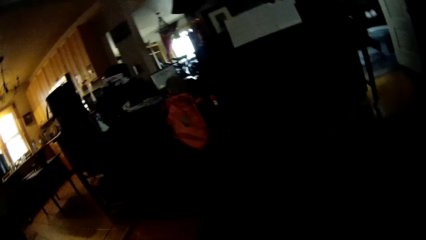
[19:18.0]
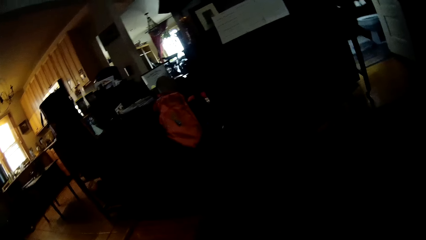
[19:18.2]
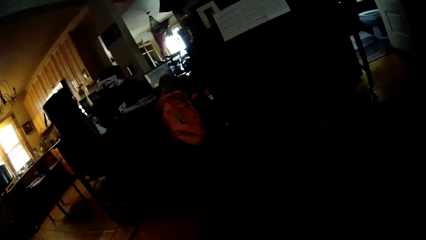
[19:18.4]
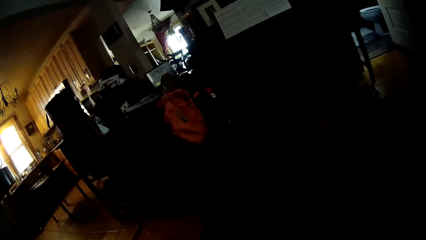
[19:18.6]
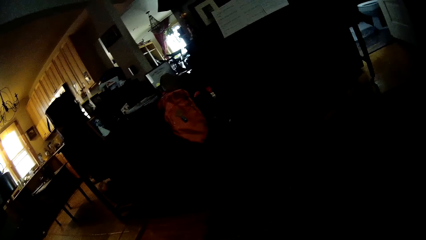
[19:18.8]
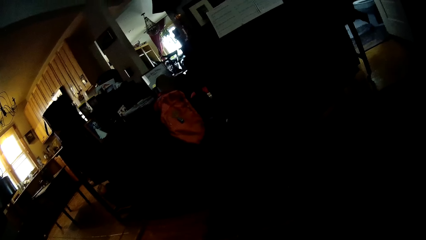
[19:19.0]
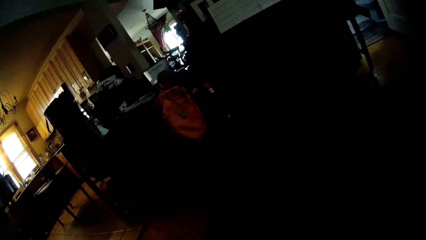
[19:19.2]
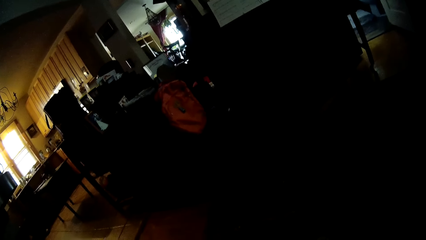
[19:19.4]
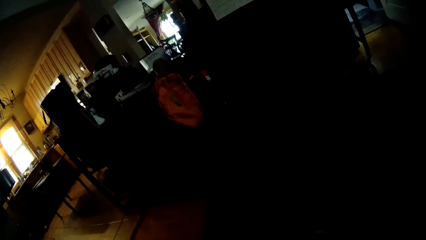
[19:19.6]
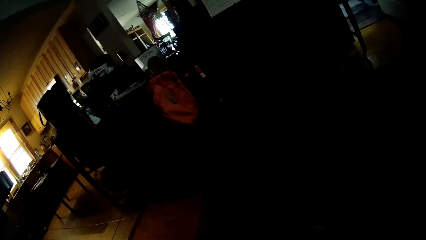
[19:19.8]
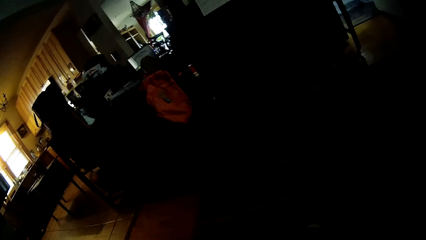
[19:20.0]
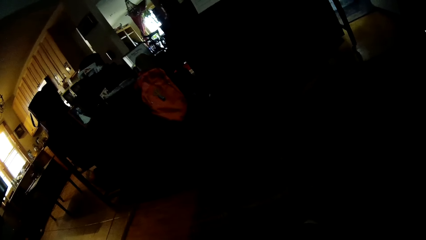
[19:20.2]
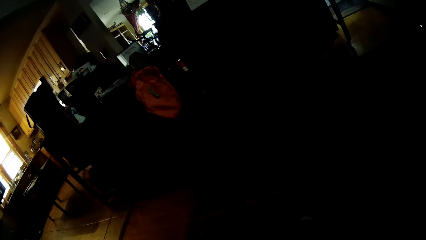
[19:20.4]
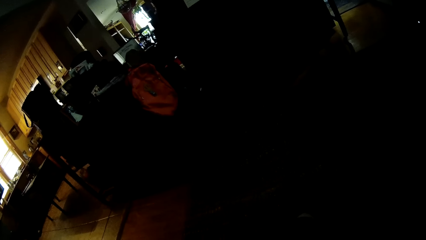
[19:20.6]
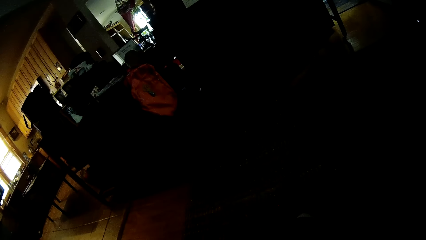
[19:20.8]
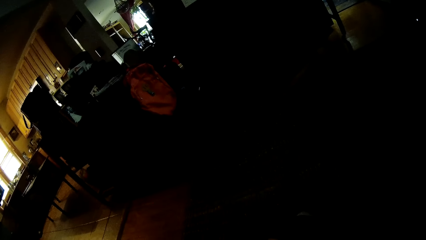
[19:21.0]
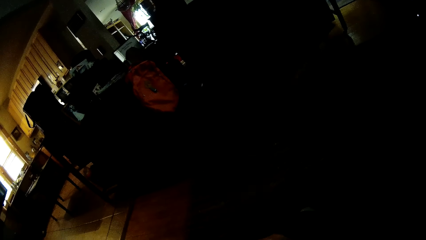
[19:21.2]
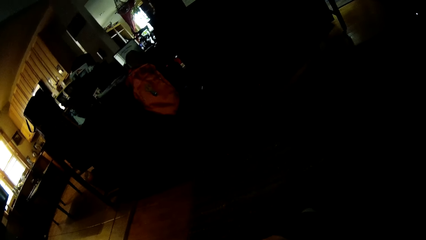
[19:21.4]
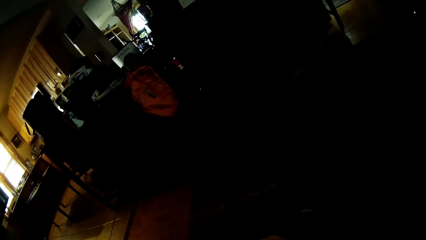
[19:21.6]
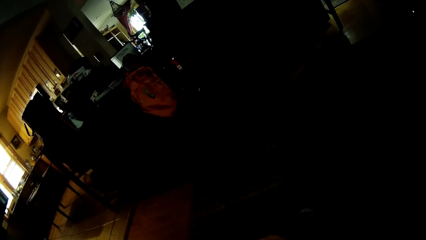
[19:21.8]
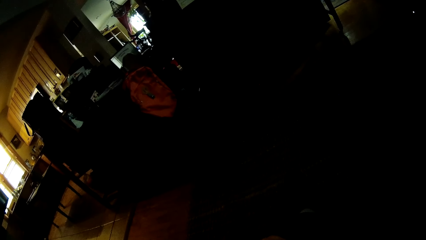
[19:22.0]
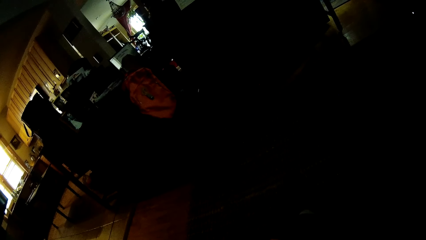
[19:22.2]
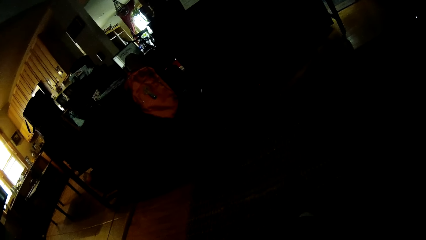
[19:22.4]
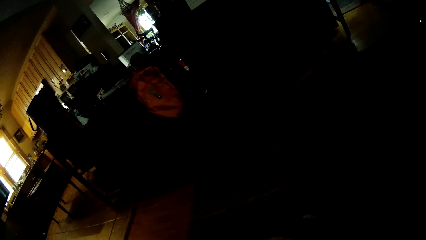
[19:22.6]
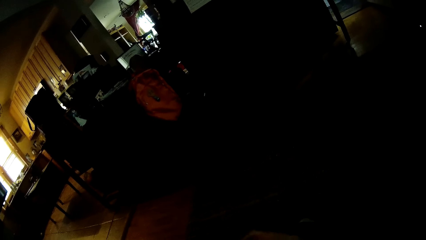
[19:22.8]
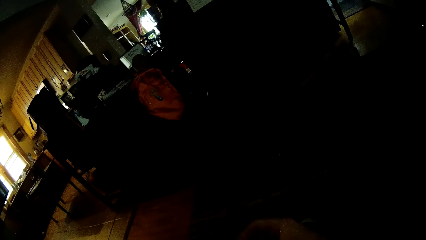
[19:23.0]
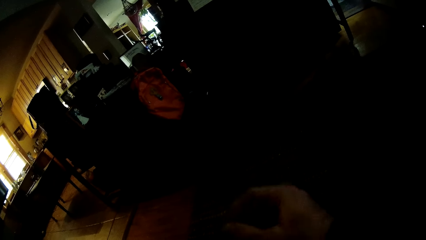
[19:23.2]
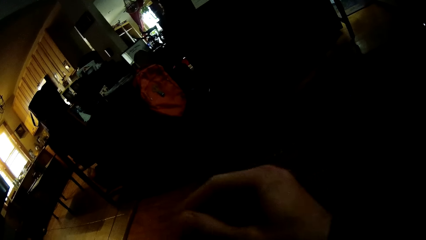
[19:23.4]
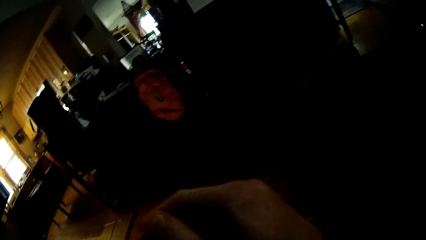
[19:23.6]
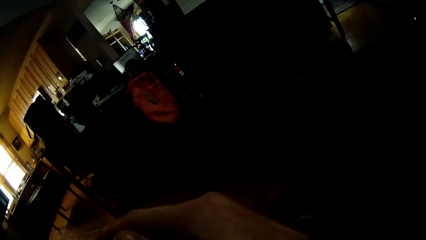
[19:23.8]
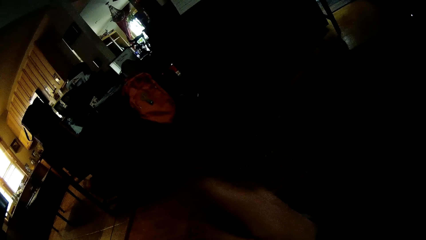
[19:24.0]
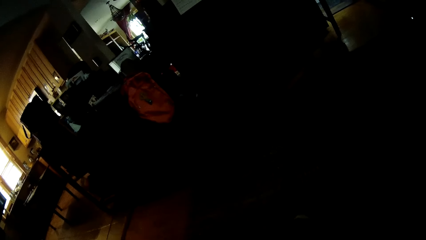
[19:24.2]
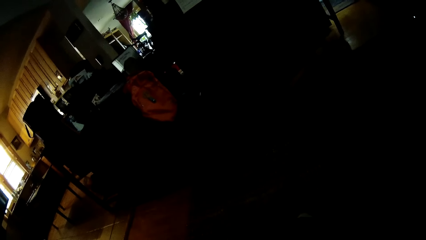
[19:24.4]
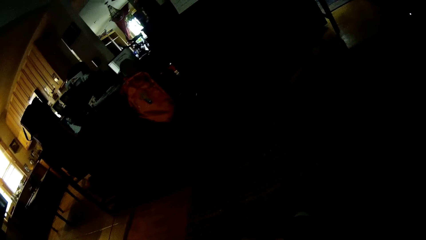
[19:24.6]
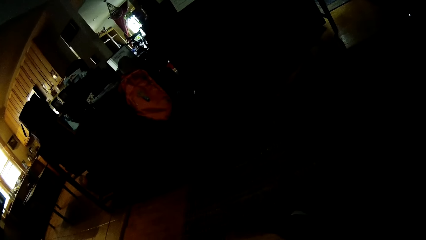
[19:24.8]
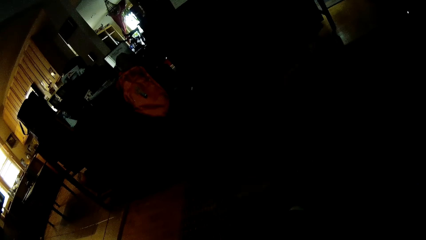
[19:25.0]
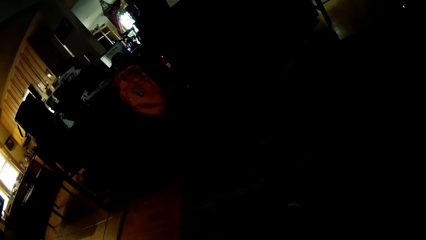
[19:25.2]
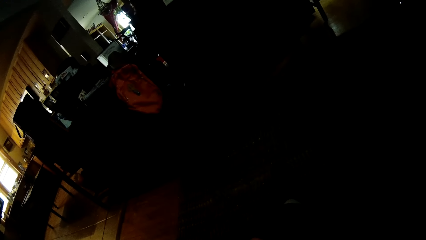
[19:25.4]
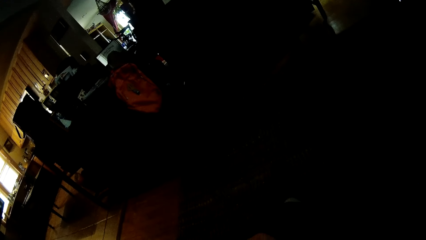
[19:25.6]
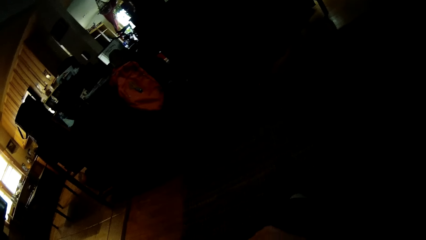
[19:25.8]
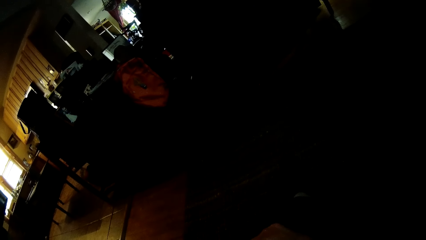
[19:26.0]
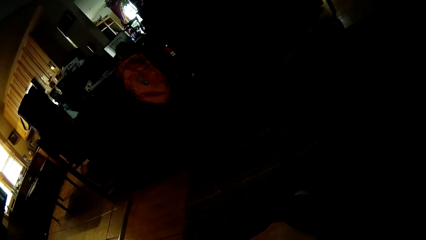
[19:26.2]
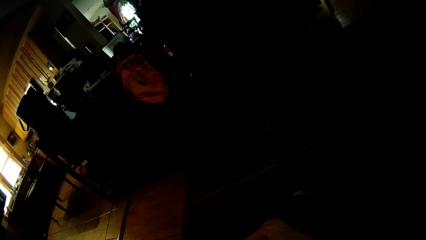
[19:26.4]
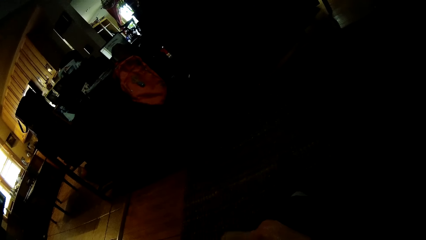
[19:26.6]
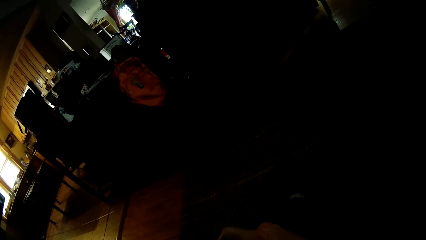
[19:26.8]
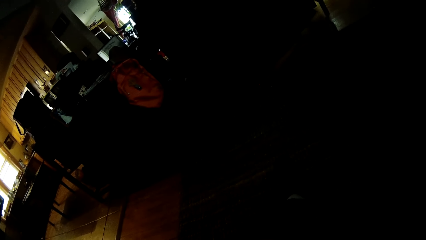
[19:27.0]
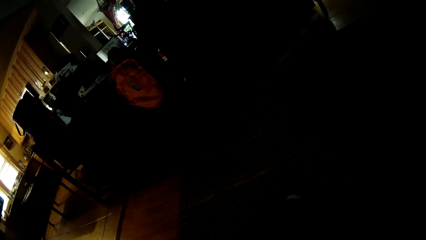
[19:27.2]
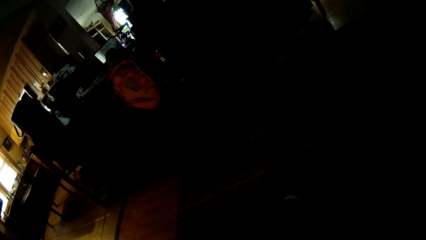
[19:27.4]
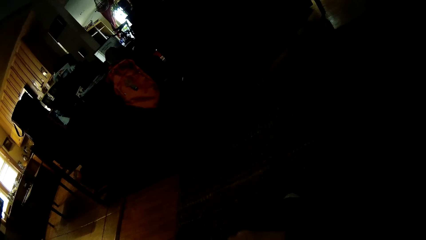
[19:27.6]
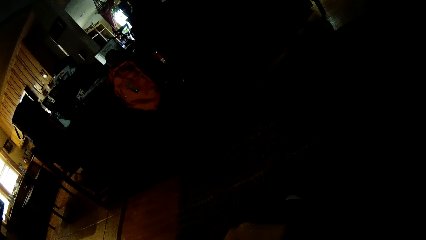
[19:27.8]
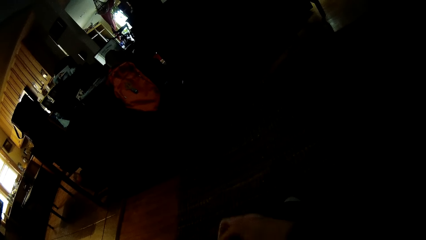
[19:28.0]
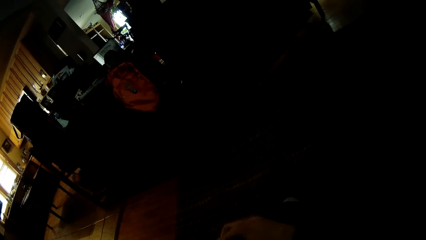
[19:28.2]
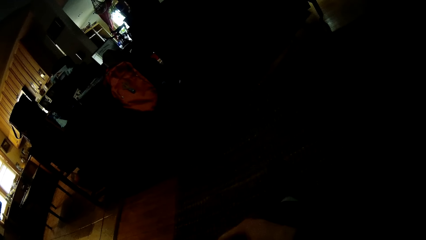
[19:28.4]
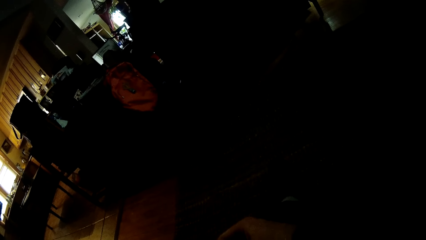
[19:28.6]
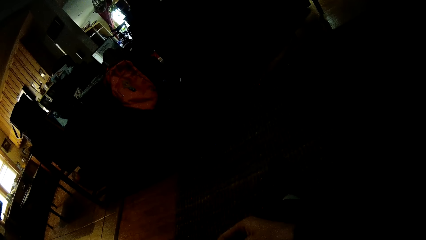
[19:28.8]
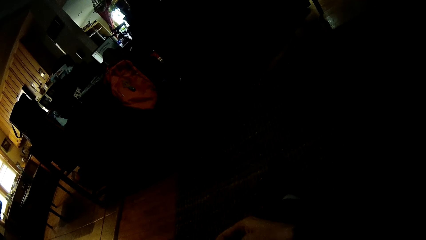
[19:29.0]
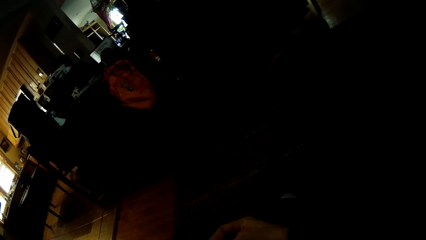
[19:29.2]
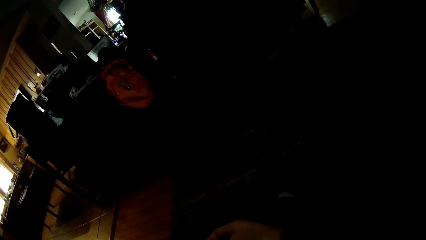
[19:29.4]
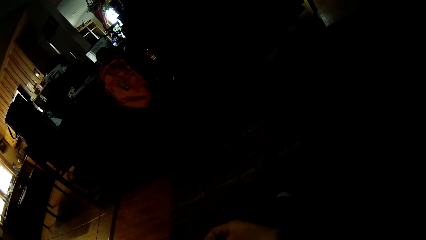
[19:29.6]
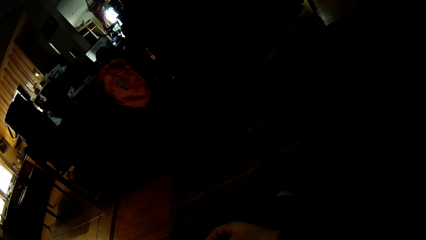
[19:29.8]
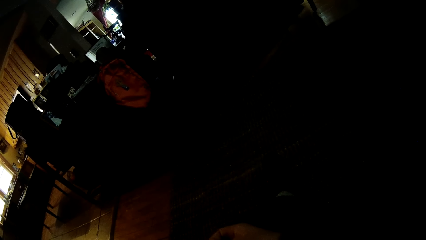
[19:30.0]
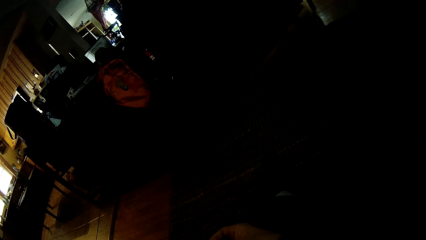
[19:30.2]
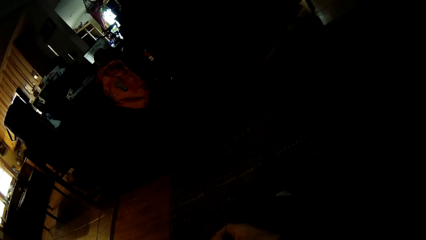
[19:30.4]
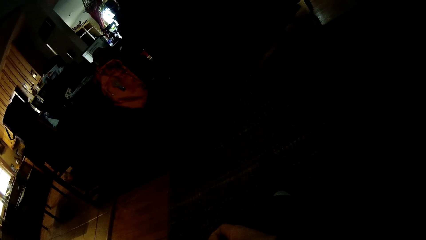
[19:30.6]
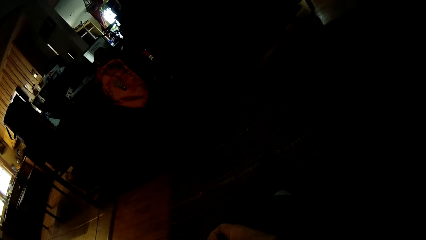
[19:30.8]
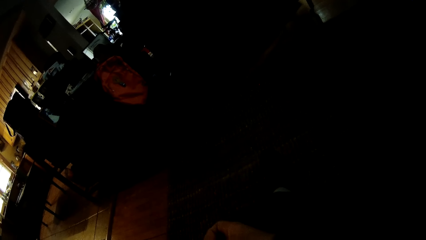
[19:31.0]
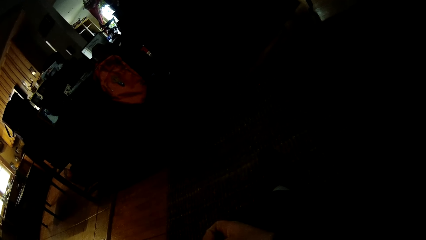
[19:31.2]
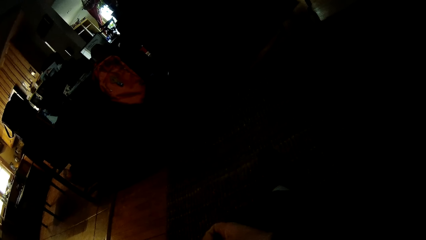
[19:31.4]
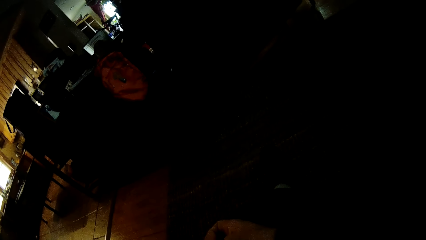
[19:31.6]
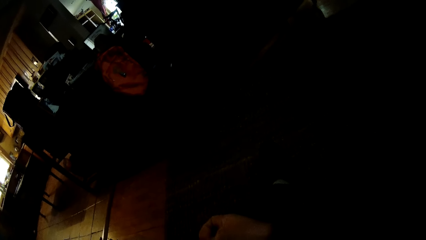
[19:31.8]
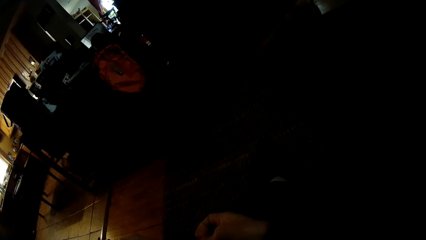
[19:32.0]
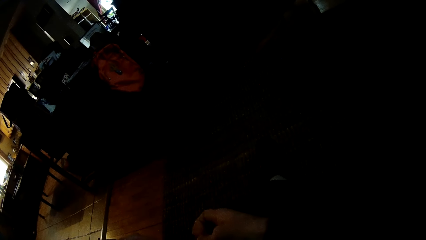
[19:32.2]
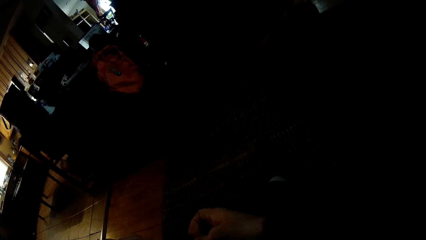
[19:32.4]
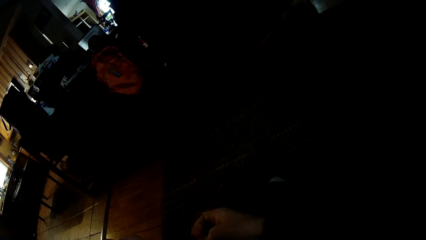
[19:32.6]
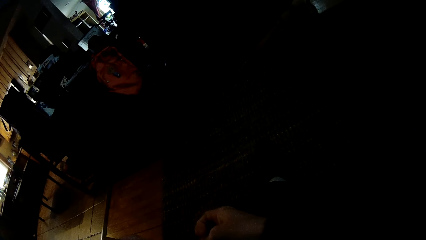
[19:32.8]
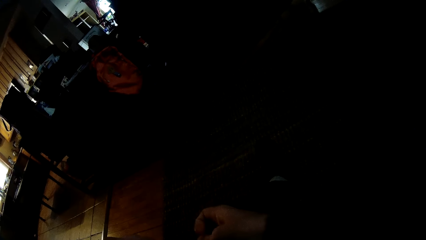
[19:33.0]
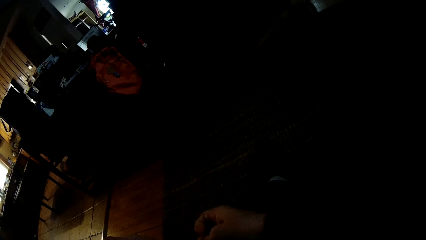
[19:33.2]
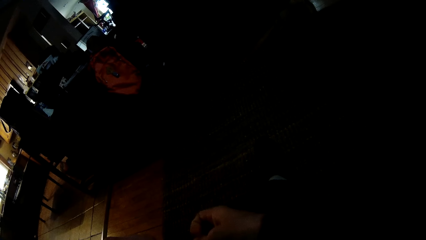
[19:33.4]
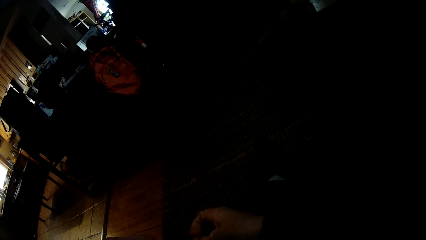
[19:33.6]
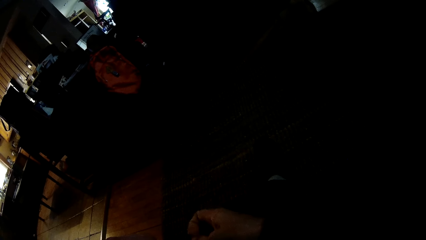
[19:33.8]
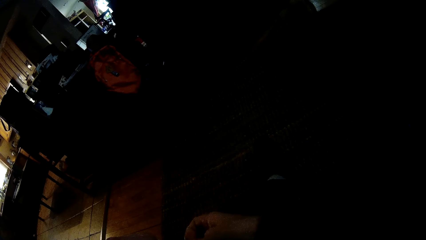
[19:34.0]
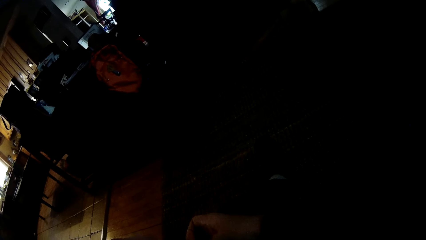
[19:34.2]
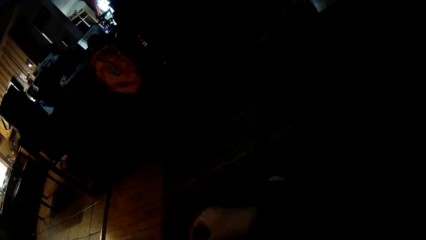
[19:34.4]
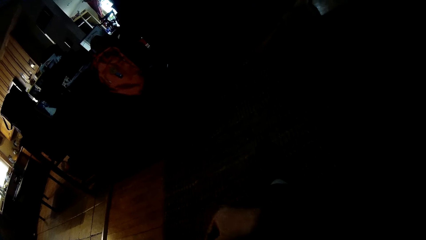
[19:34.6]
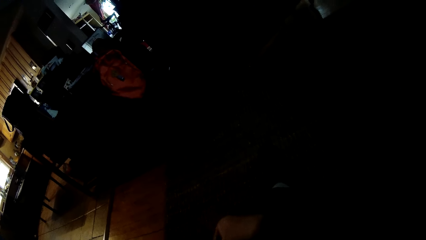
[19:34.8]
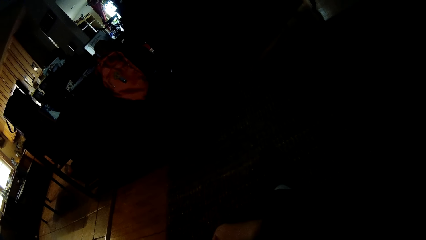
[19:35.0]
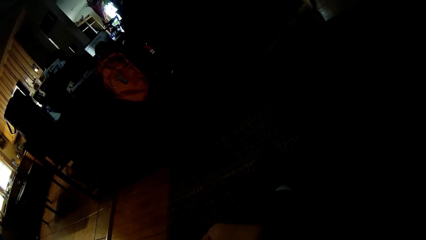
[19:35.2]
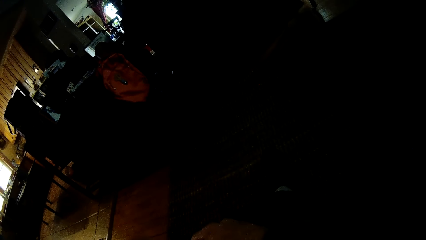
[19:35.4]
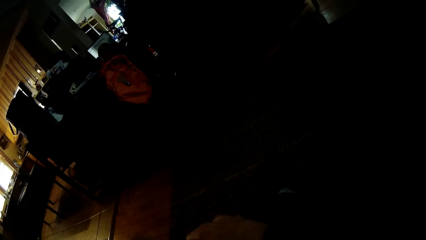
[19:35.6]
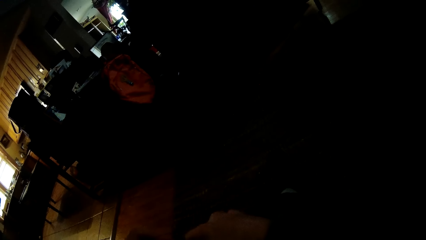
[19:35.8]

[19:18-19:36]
The camera wearer stares at a person. He moves his hand. He stares at the person. He looks around. He plays the guitar.
